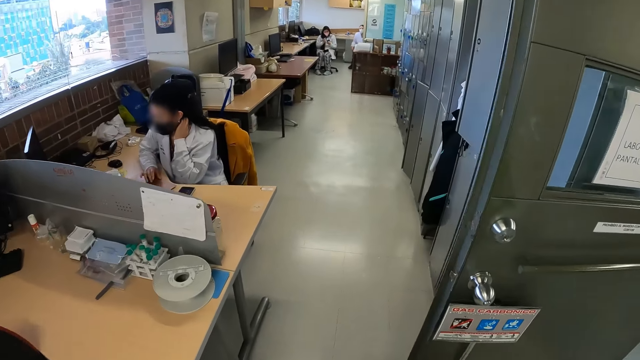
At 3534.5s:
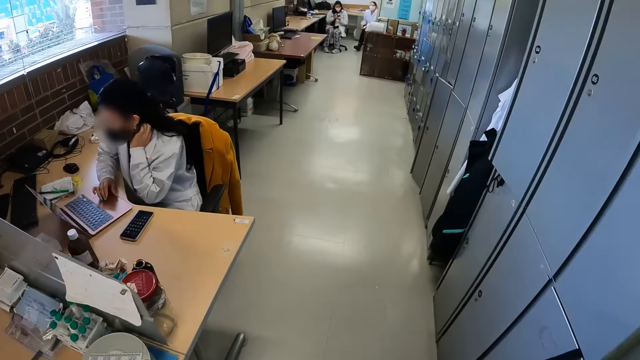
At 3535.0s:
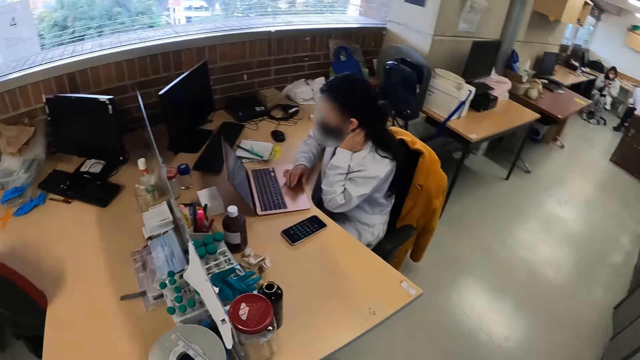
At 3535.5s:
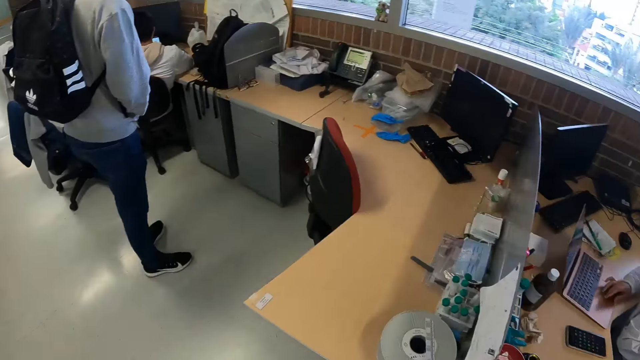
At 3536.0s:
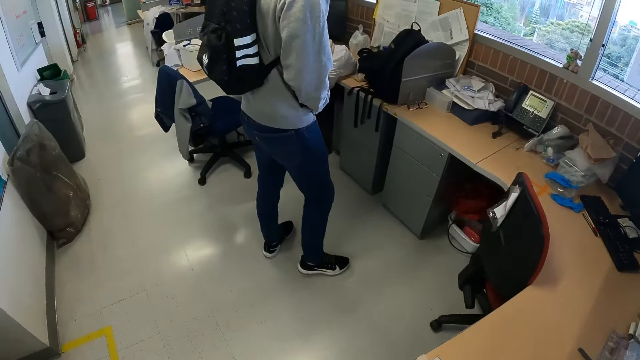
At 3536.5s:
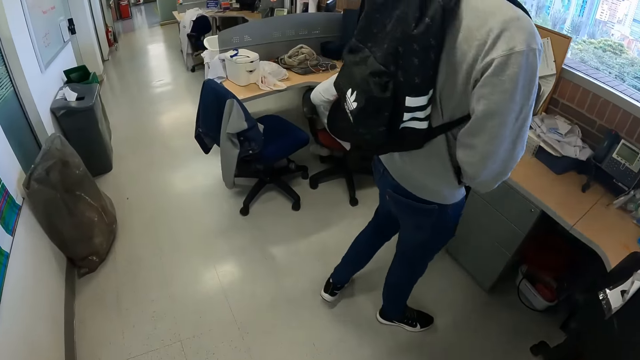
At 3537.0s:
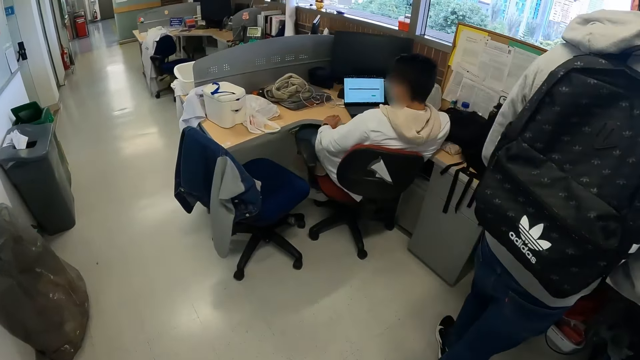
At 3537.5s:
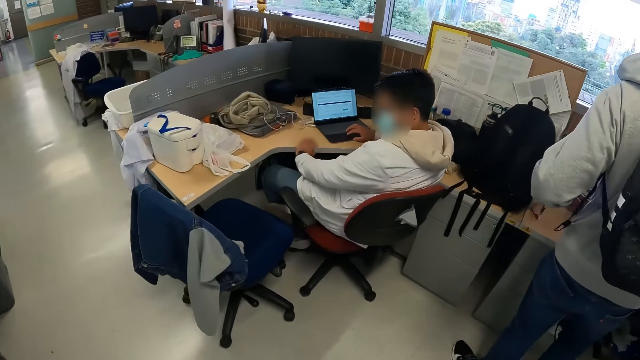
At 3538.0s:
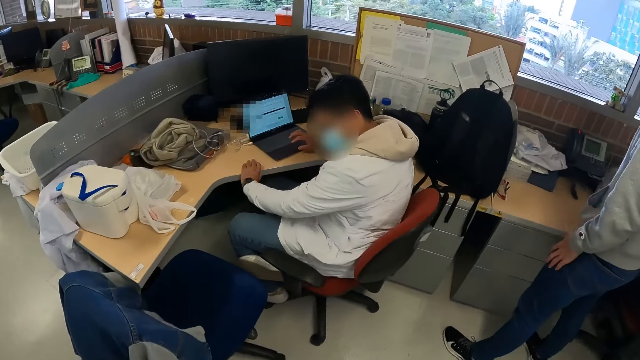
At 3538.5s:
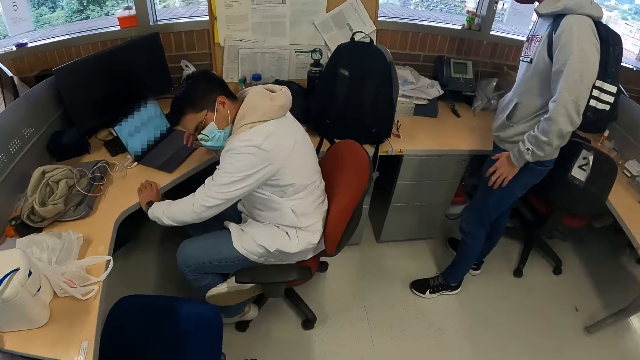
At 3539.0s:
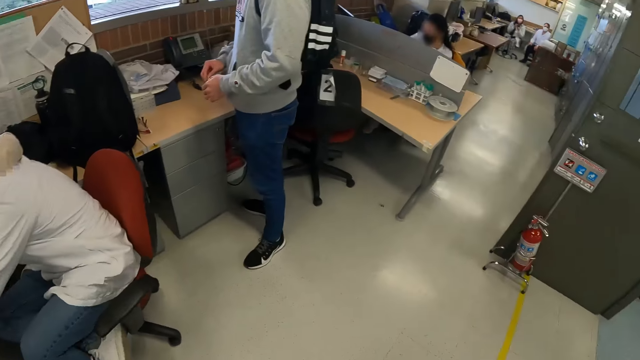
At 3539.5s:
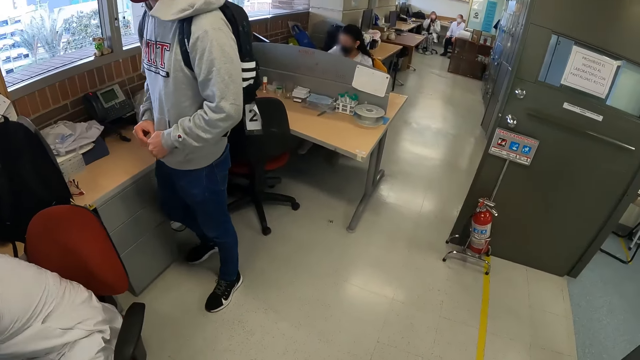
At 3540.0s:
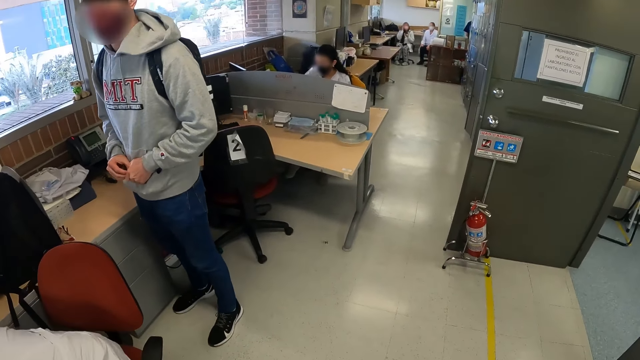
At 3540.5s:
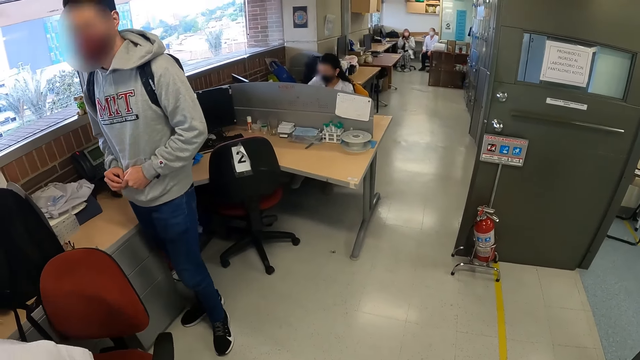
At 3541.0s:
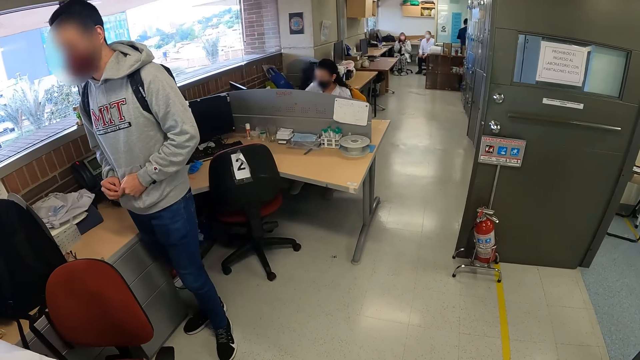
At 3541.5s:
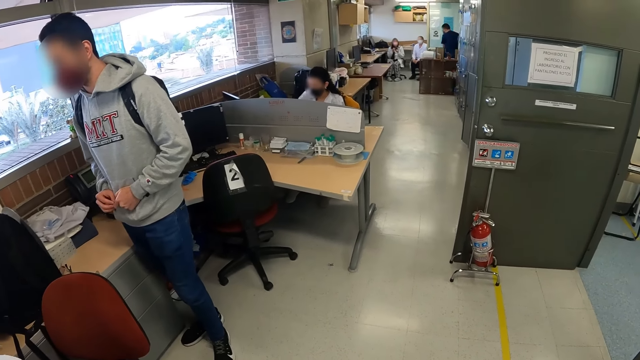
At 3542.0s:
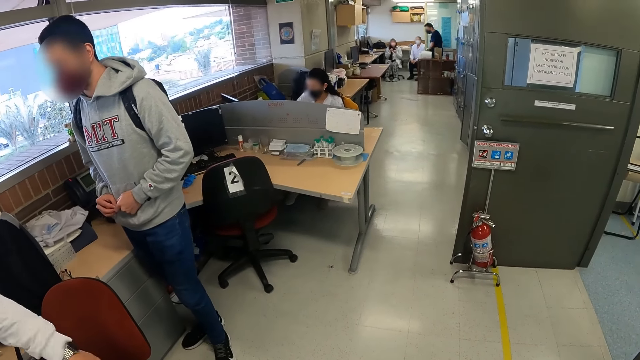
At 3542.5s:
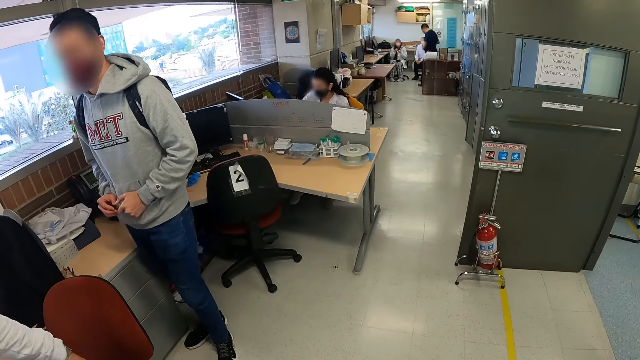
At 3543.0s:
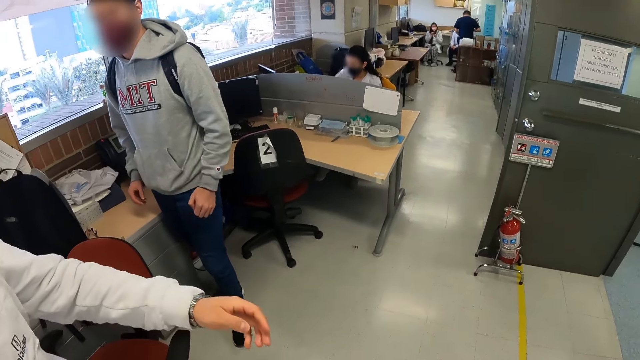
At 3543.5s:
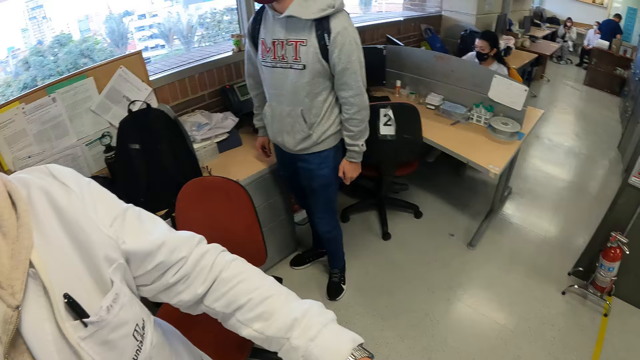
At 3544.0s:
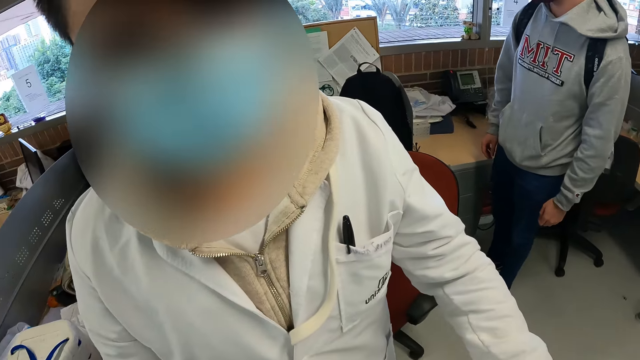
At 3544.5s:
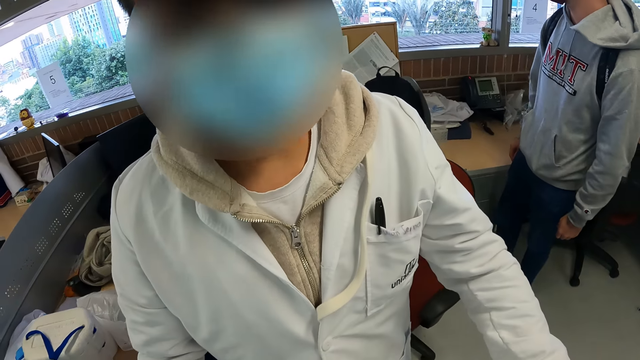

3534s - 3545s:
A woman operates a laptop on a table with her right hand. The camera wearer looks around the room. They move around the room. They look around the room.

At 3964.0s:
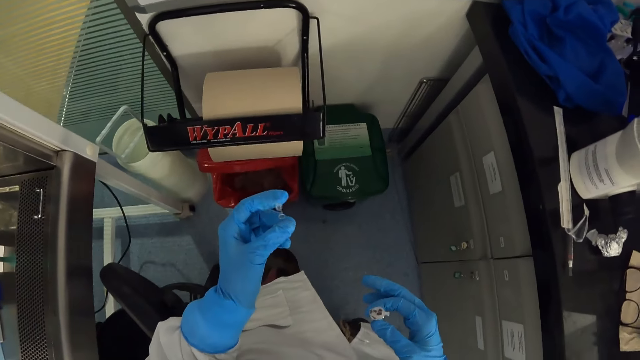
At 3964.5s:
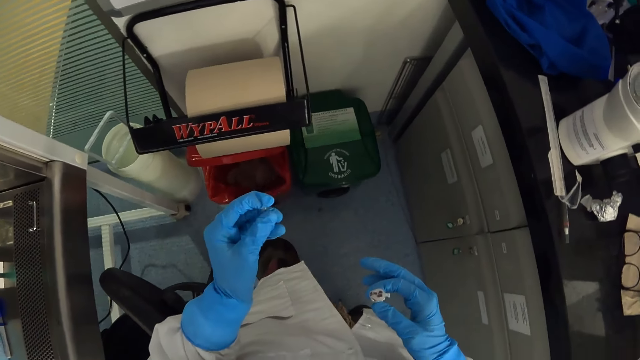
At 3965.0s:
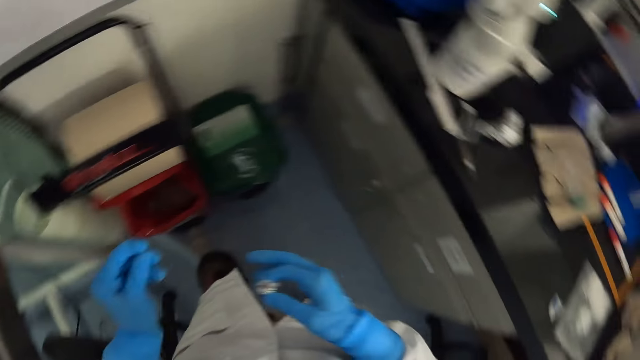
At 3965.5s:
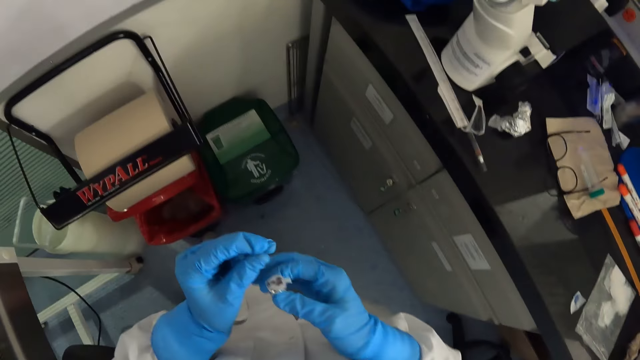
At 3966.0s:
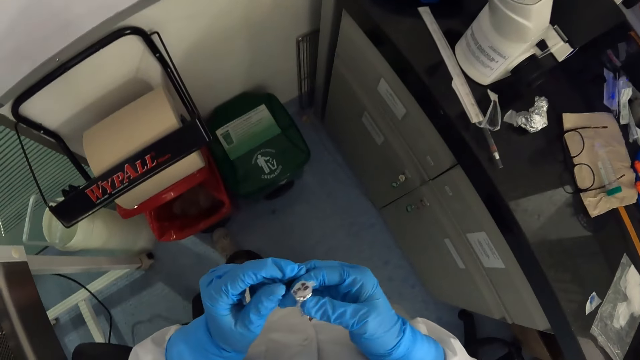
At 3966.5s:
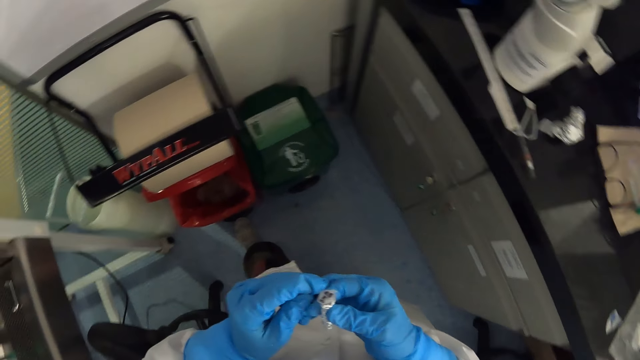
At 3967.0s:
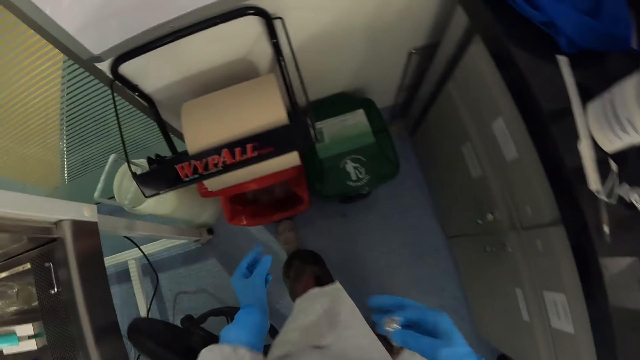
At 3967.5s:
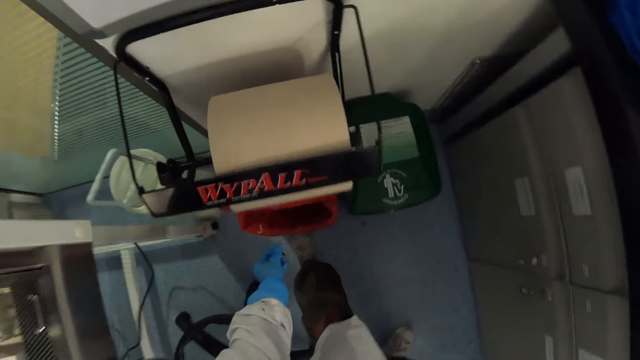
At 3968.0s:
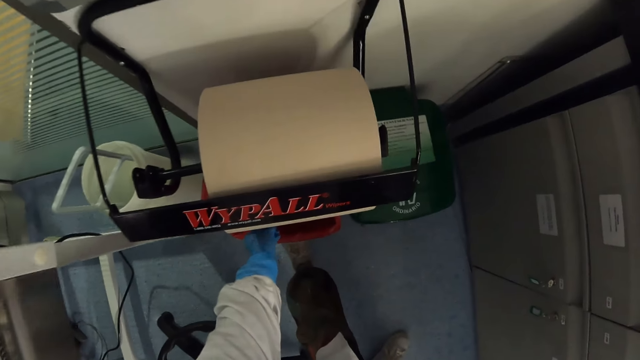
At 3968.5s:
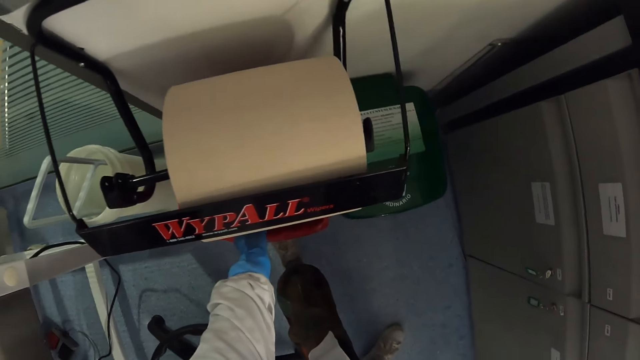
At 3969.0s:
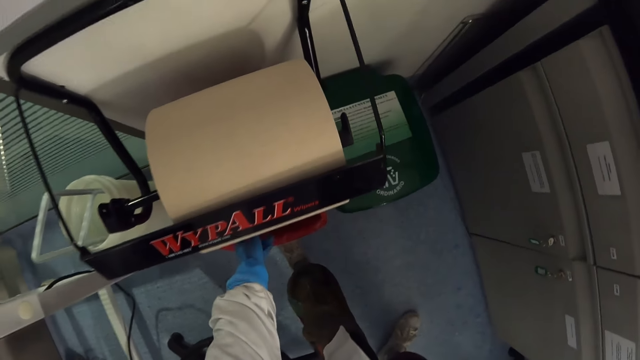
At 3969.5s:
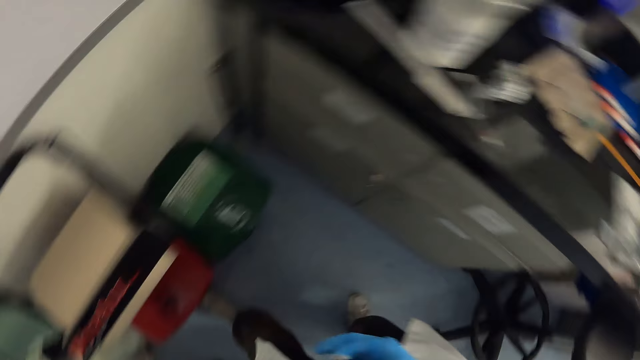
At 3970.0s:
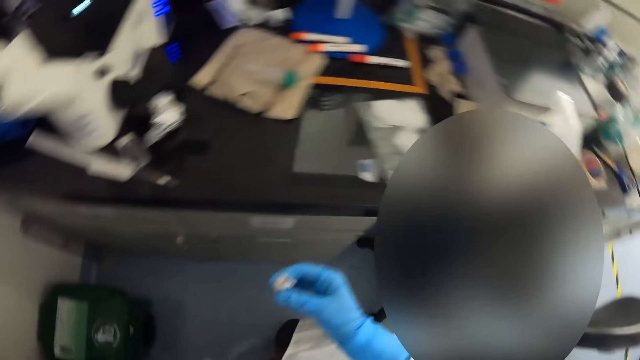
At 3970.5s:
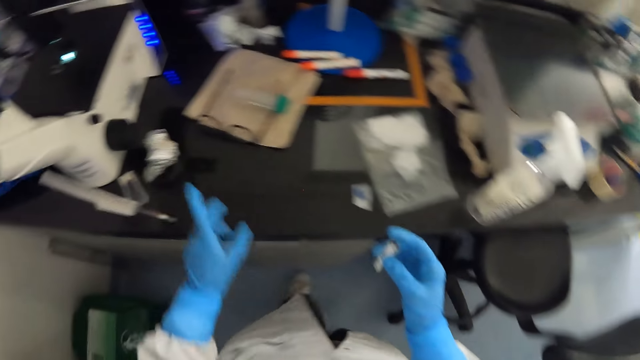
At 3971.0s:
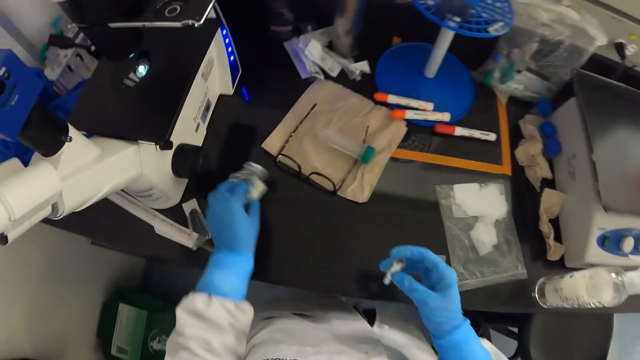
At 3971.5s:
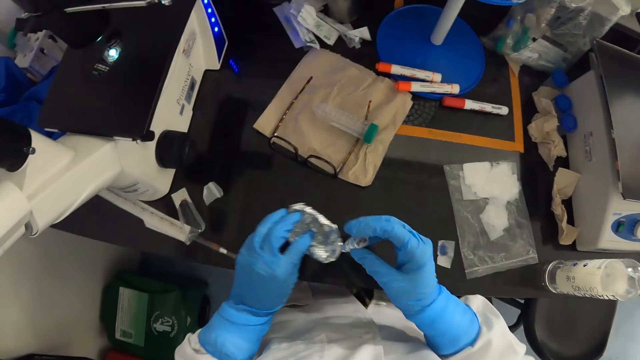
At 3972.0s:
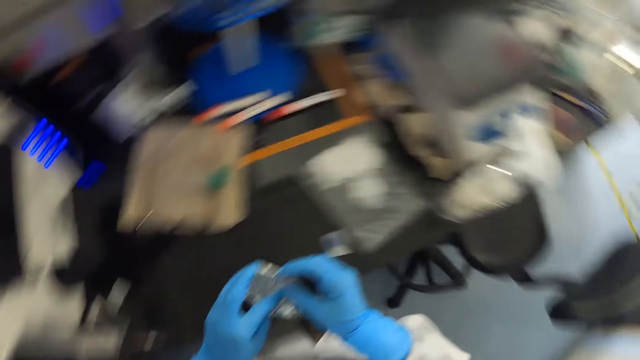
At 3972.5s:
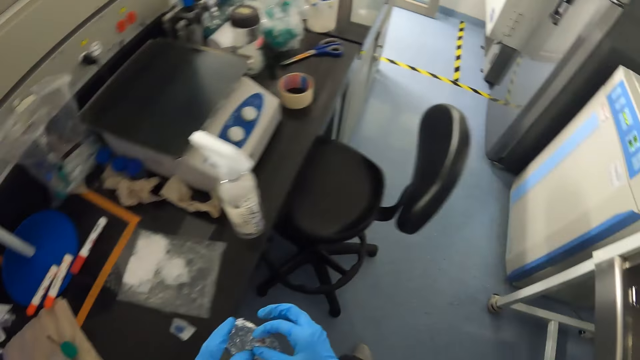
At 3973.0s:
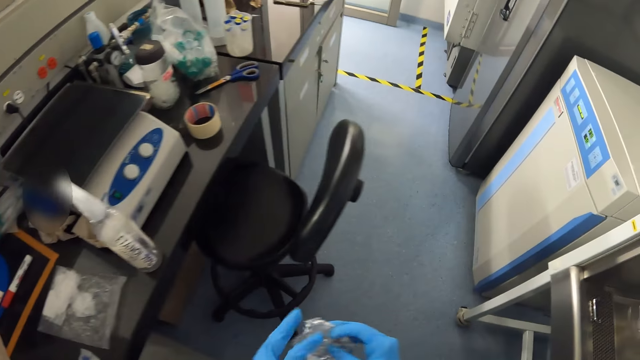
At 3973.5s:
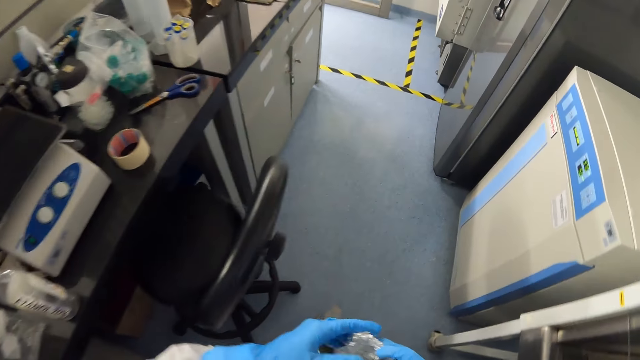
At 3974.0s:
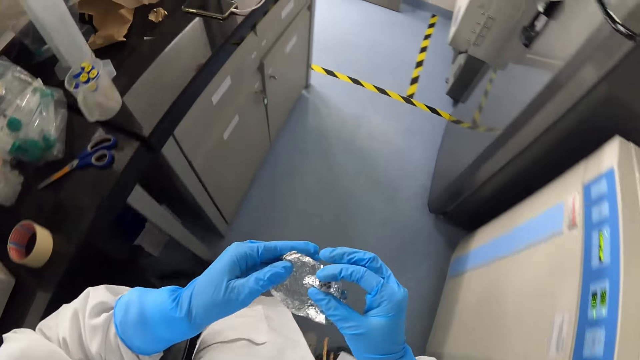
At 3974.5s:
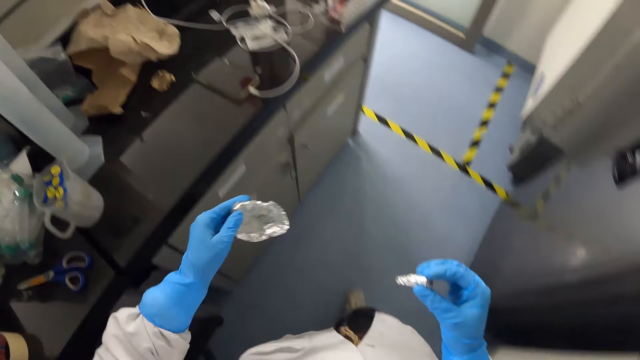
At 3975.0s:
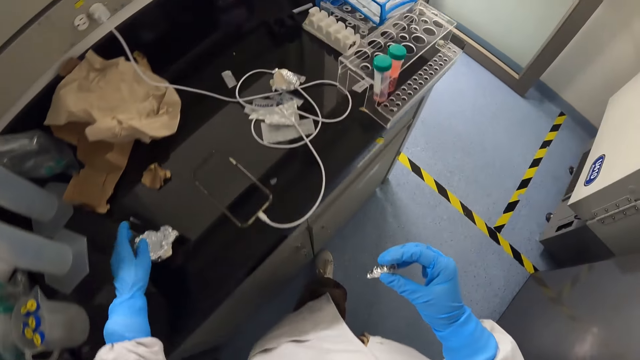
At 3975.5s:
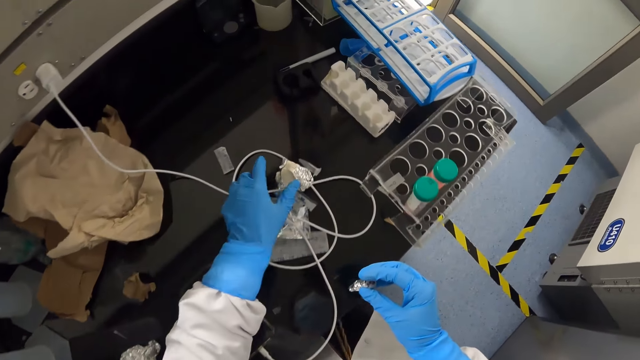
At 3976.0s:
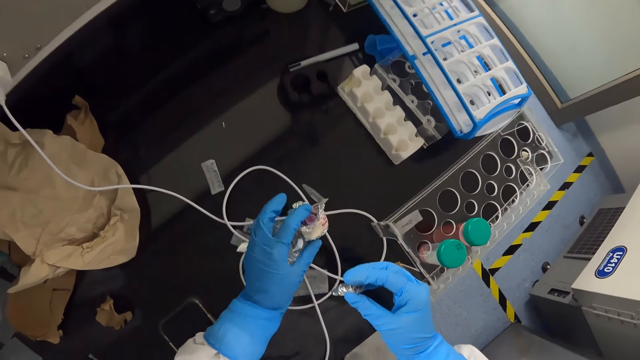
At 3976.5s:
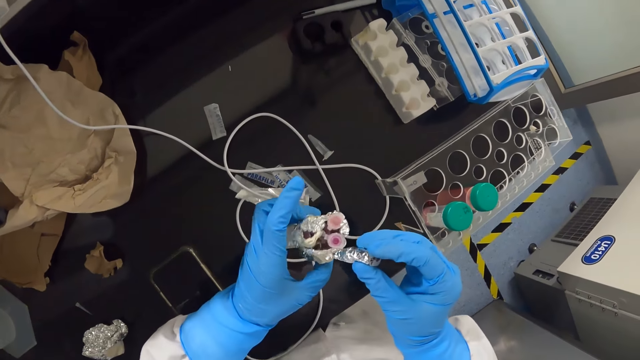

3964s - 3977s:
The camera wearer checks something. They throw the clip in the dustbin. They look around the table. They pick up the aluminum foil or foil paper. They walk around the laboratory. They place the aluminum foil on the table. They pick up the foil paper.
